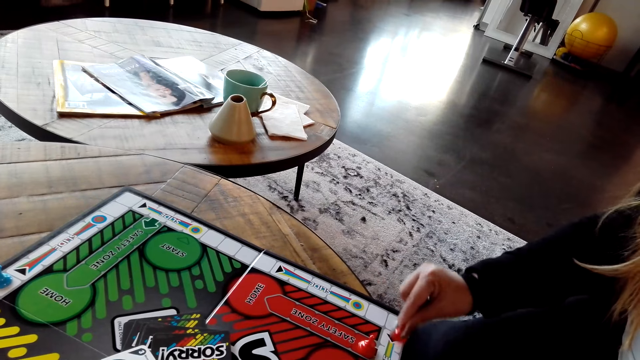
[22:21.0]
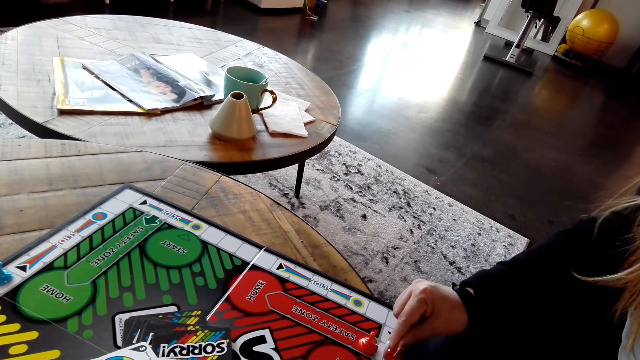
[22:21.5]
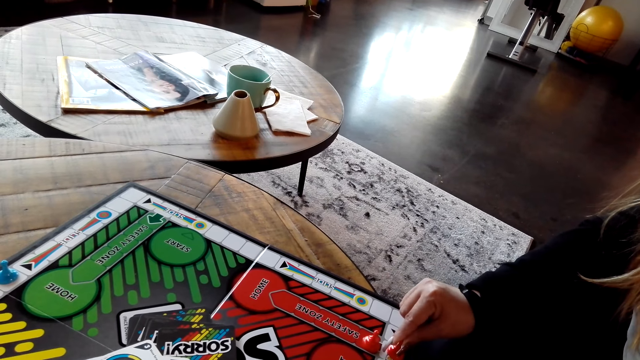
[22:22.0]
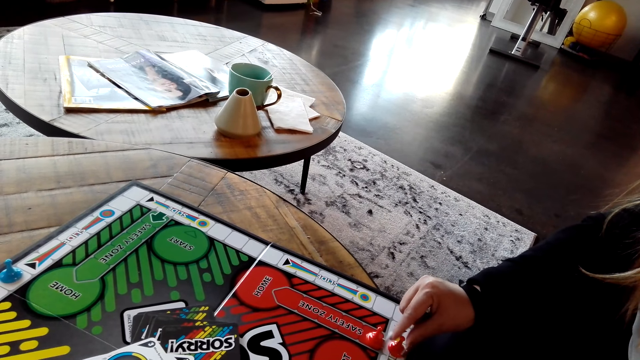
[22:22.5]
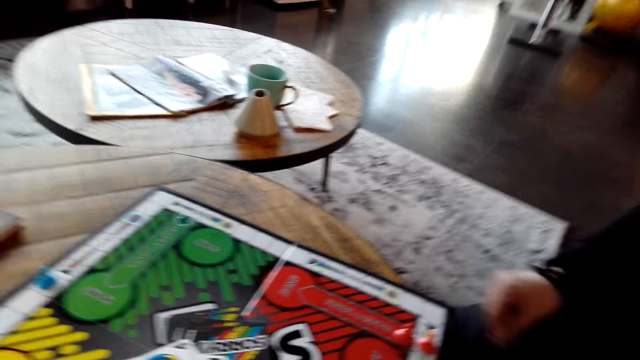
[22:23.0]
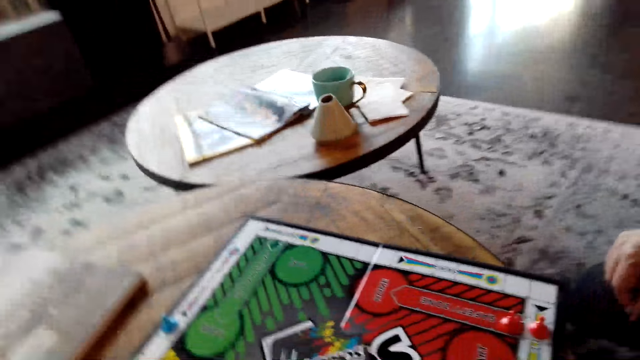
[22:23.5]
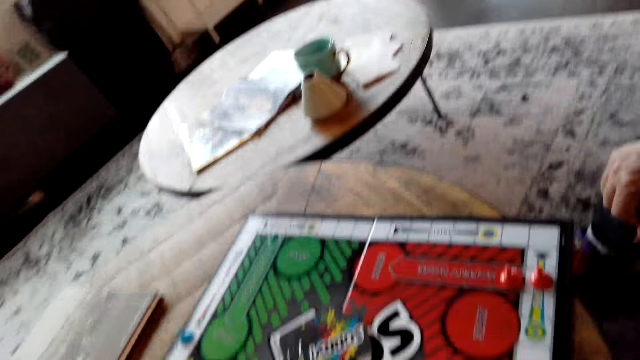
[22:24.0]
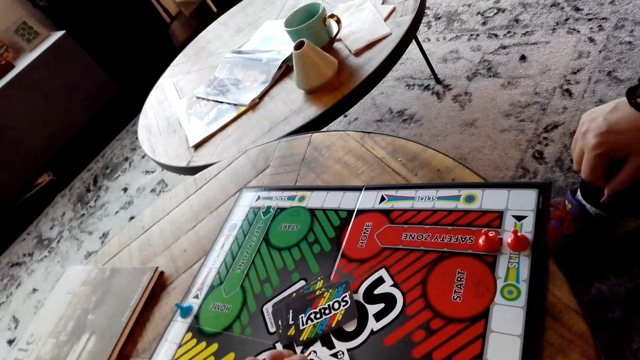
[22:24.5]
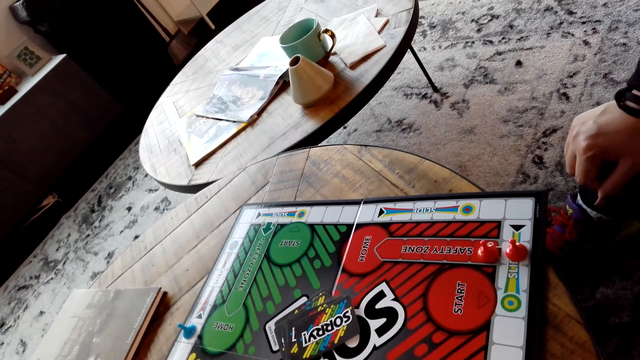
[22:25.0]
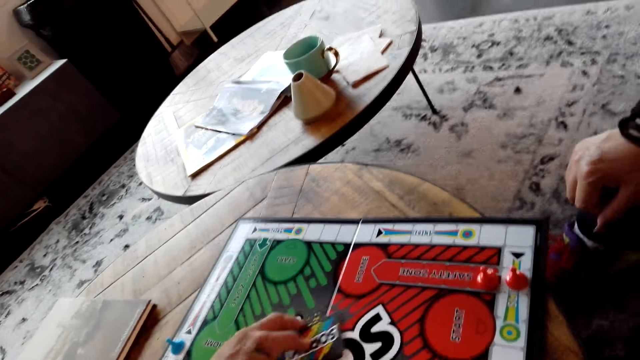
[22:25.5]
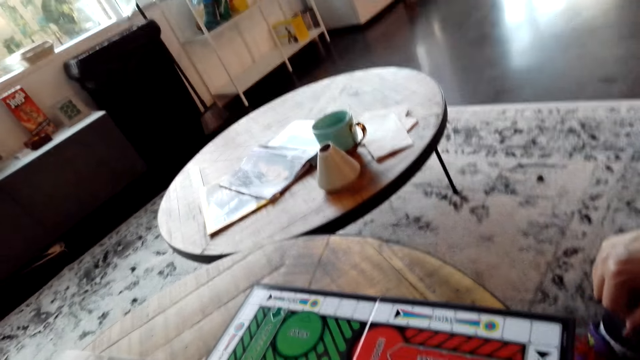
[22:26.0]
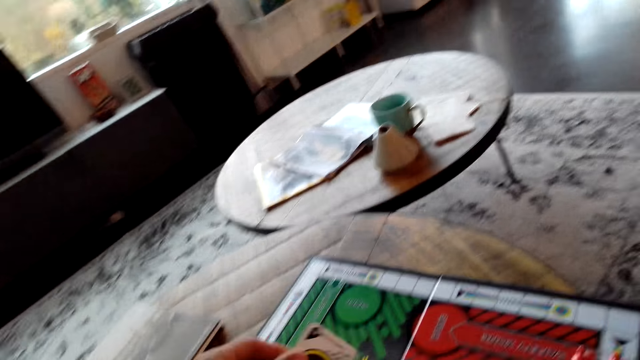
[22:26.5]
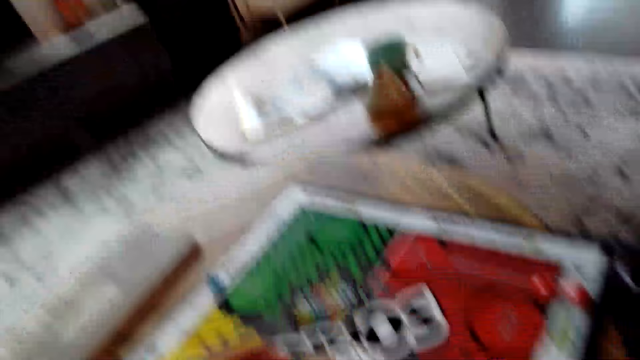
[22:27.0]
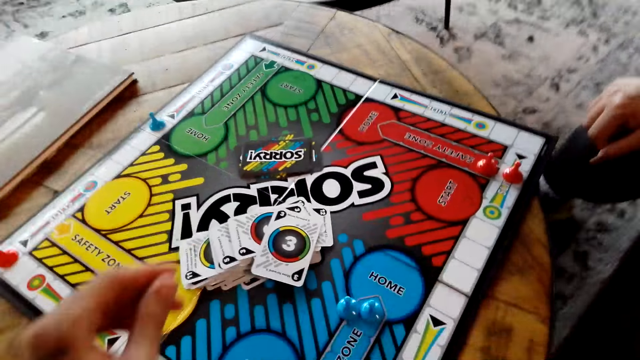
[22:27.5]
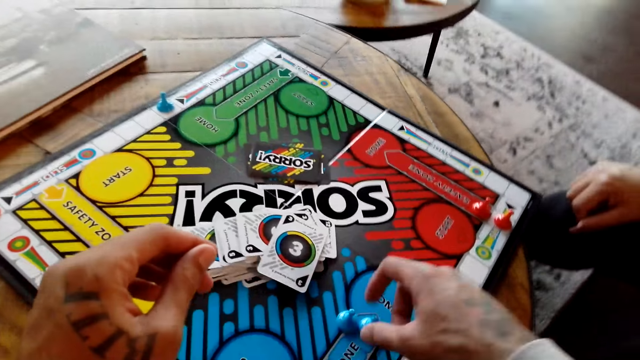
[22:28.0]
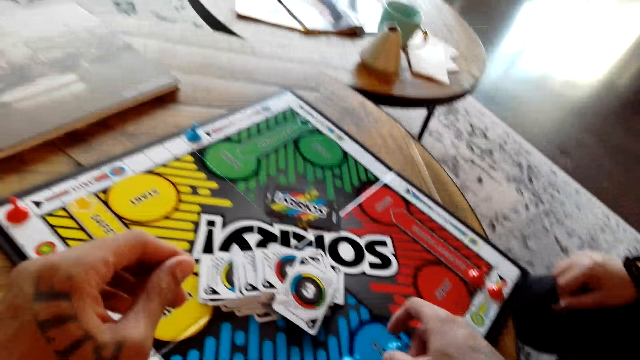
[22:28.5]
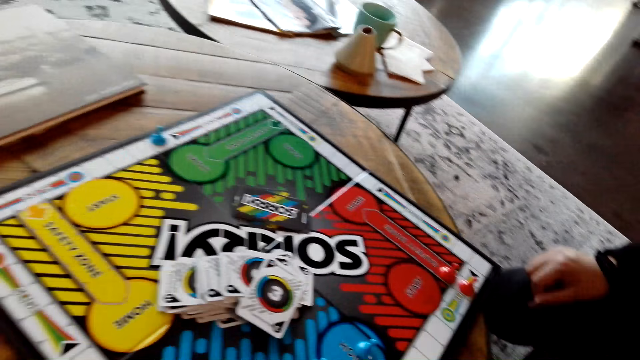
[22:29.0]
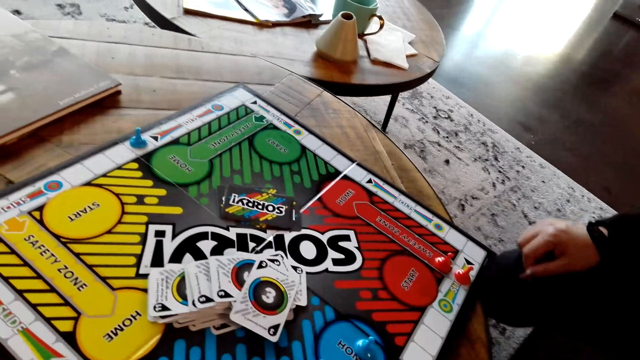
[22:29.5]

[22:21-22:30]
A lady moves the board game chips on the table.

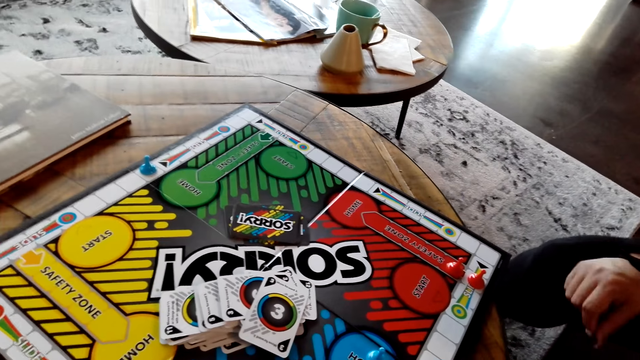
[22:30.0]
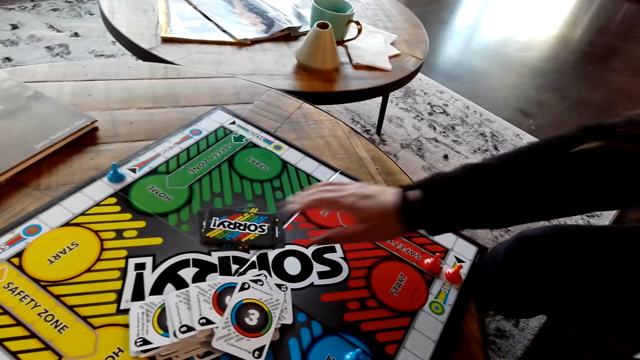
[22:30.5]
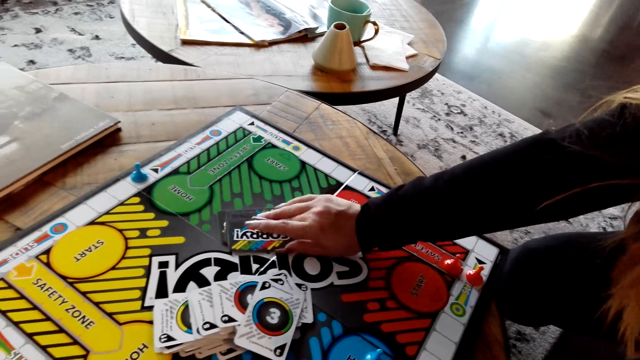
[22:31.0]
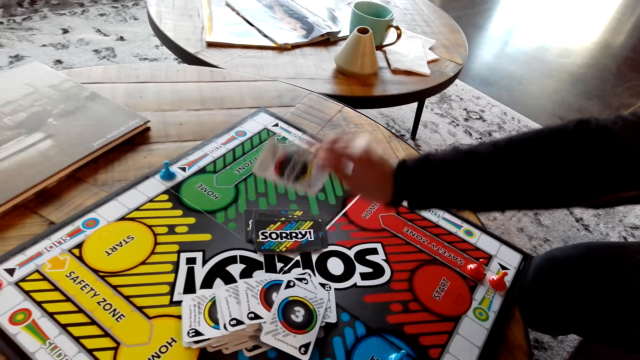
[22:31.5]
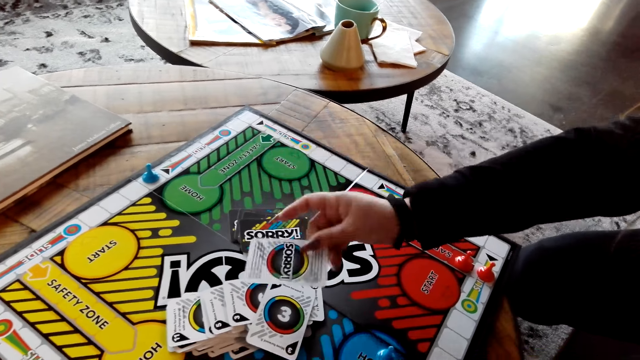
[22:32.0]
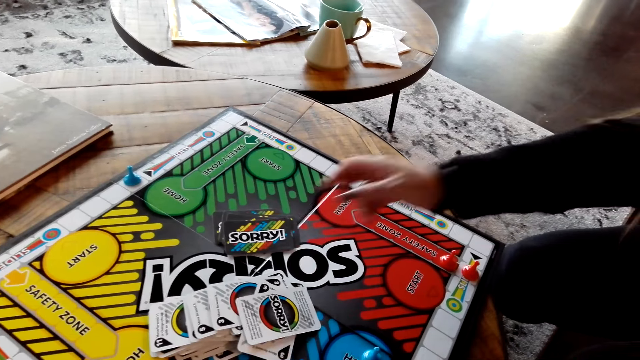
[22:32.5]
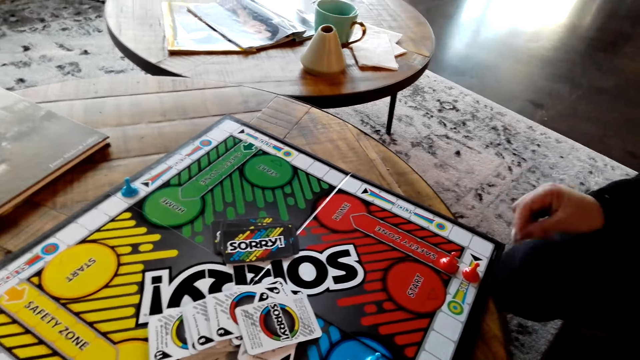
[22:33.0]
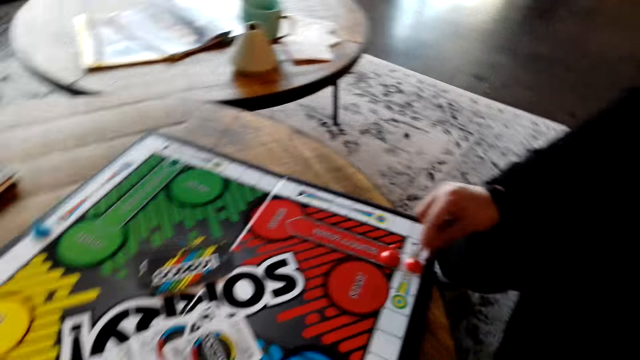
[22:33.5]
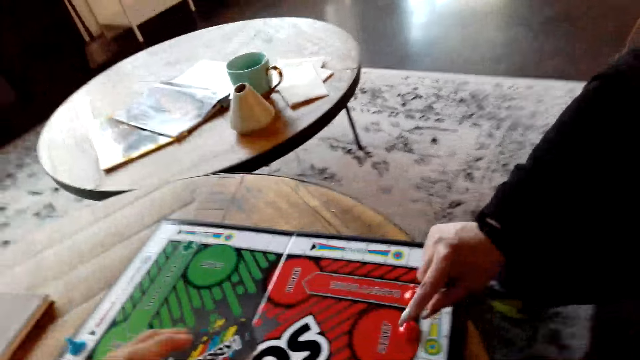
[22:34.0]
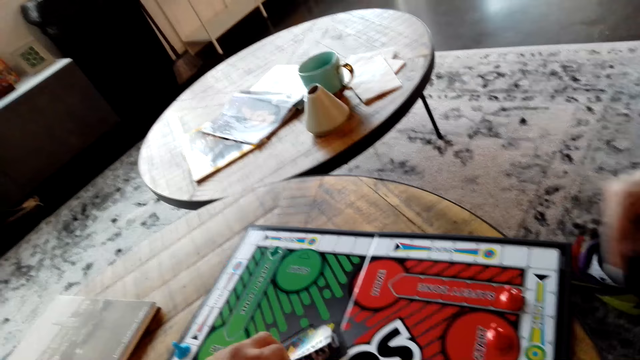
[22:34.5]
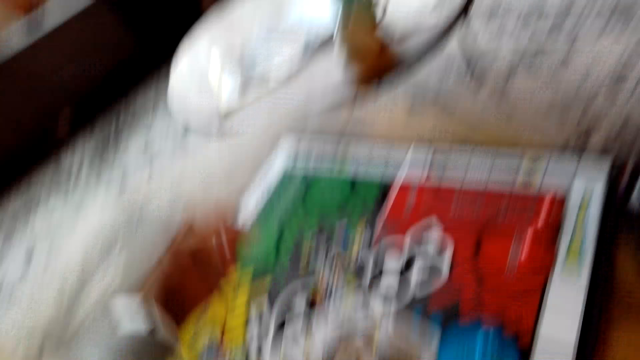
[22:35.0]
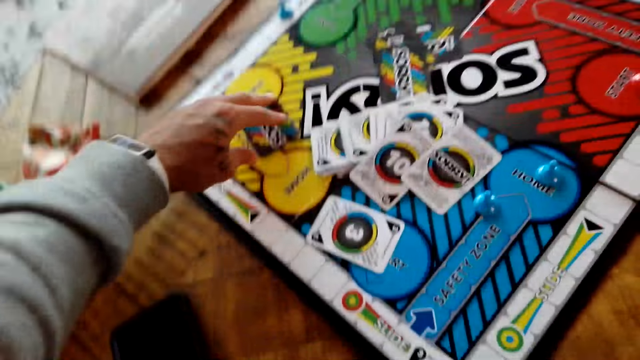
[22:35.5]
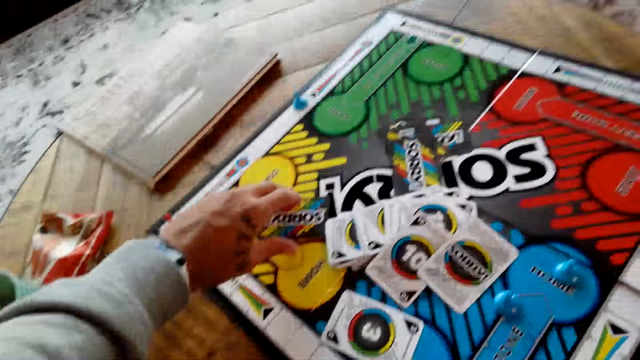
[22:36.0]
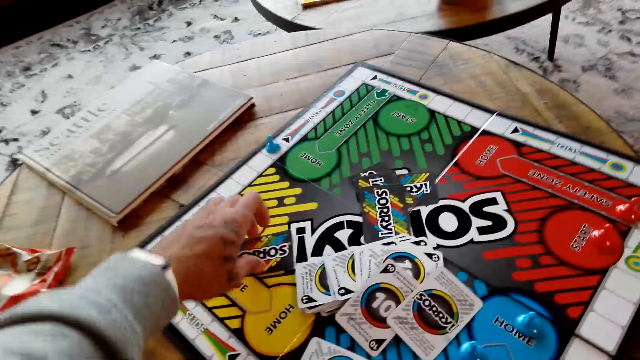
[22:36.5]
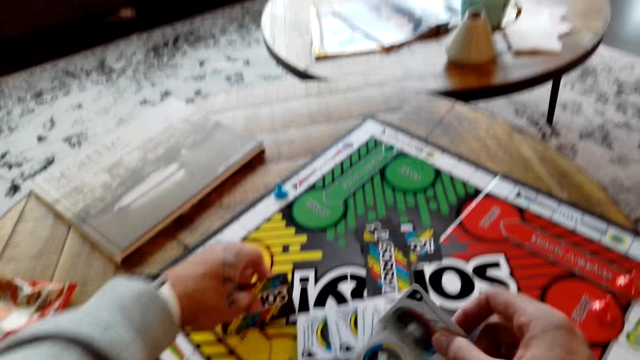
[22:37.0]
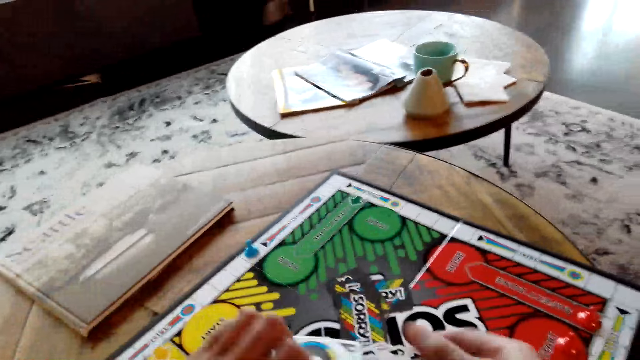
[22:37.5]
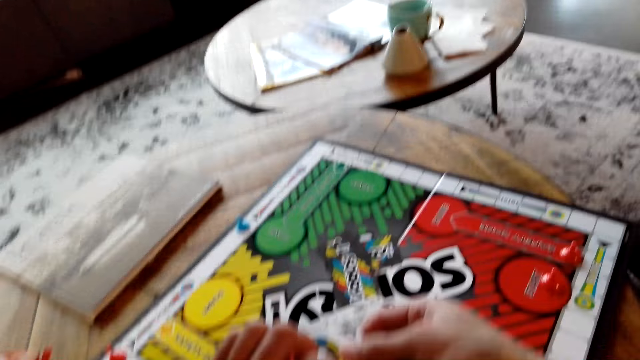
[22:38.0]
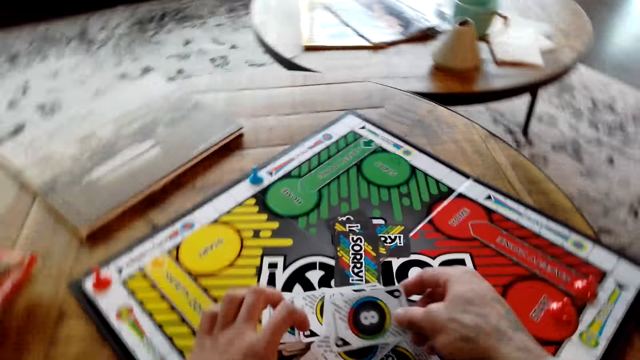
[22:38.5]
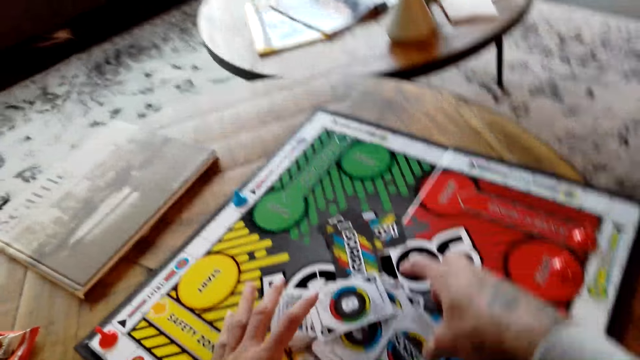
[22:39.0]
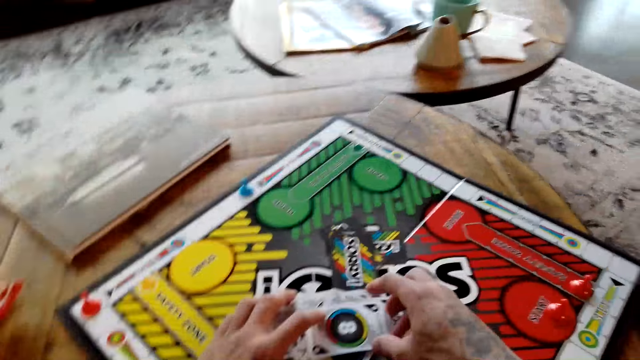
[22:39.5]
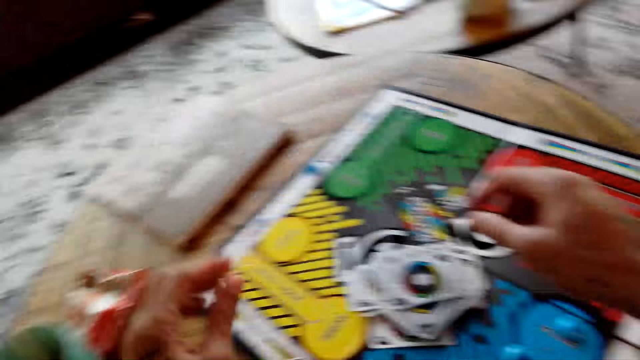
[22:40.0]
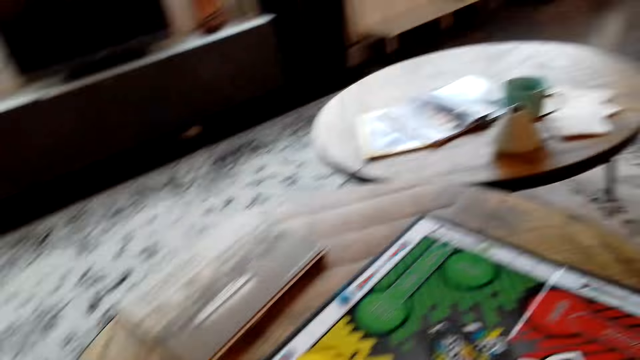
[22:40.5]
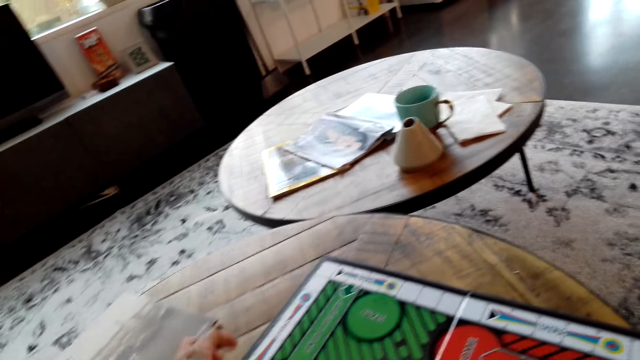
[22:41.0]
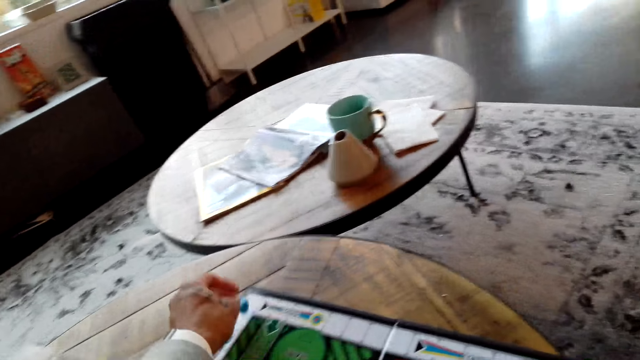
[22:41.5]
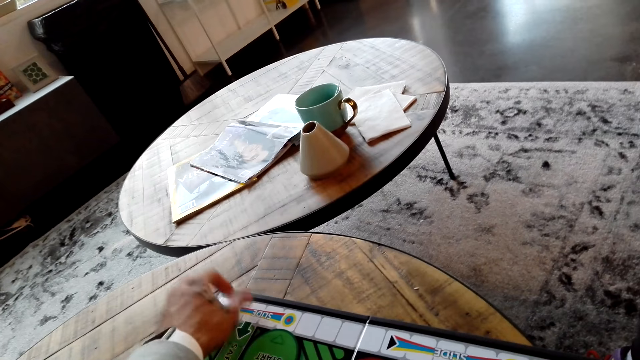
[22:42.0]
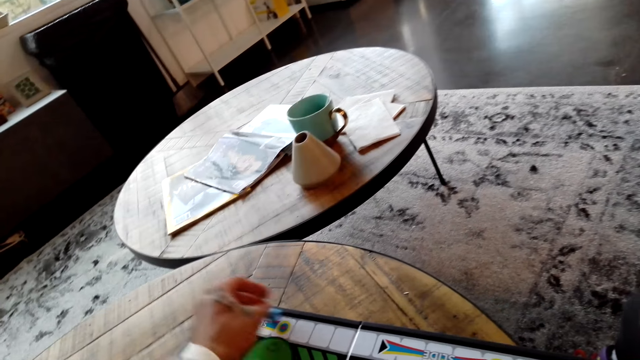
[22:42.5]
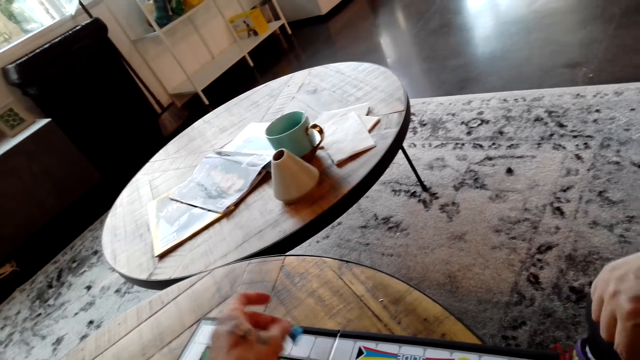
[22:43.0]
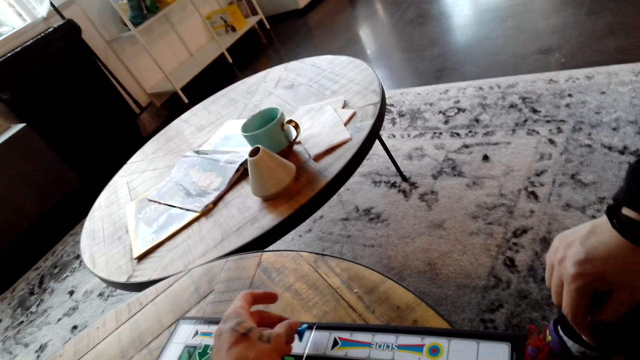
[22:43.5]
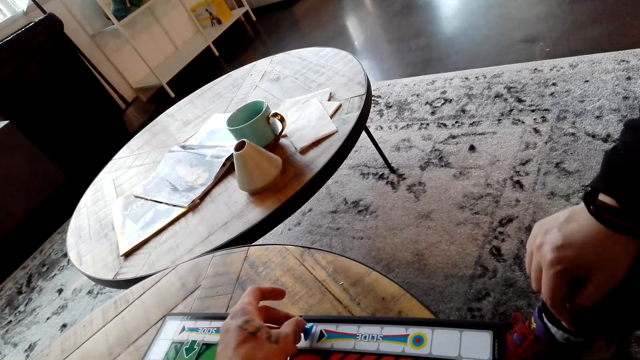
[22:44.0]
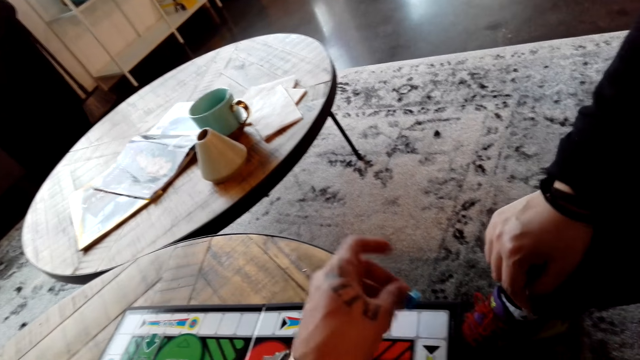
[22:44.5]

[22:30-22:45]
A lady picks up the board game card from the table and moves the board game chips on the table. The camera wearer picks up the board game card from the table with his left hand. He touches the board game card with his hands. He moves the board game chips on the table.
